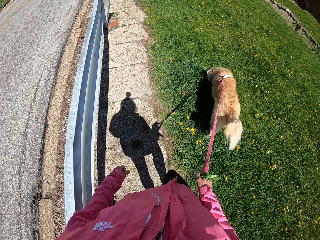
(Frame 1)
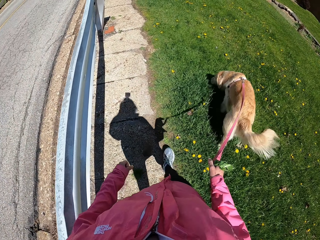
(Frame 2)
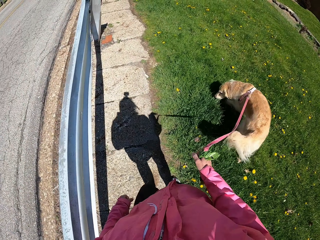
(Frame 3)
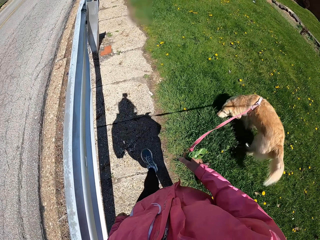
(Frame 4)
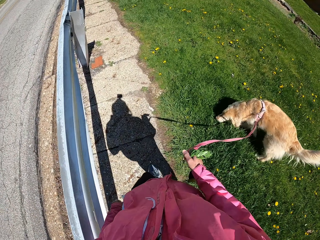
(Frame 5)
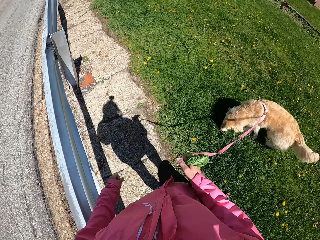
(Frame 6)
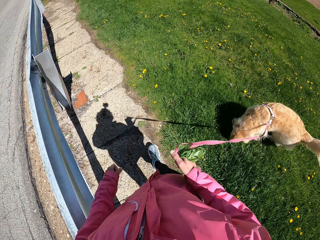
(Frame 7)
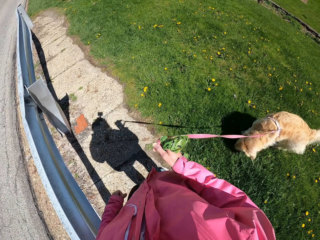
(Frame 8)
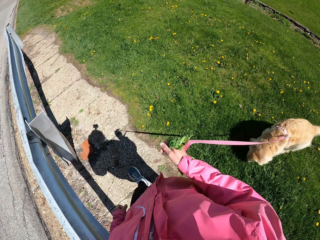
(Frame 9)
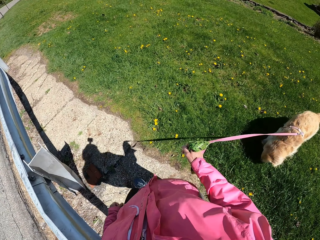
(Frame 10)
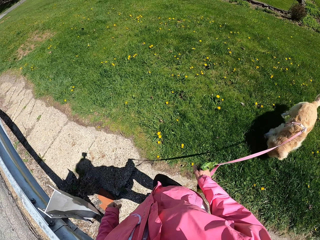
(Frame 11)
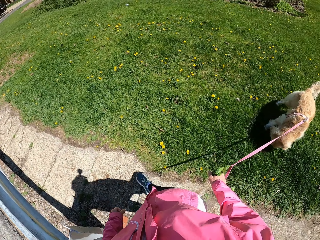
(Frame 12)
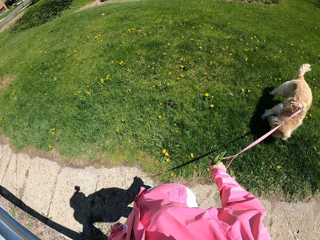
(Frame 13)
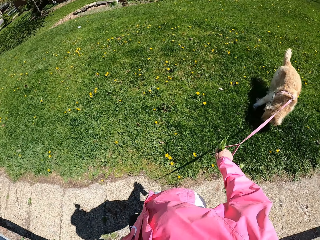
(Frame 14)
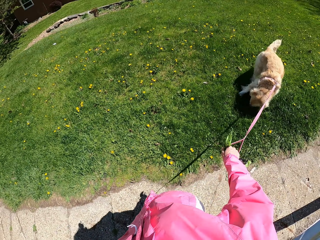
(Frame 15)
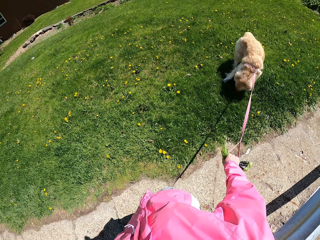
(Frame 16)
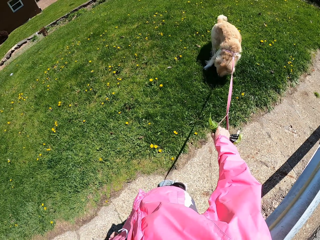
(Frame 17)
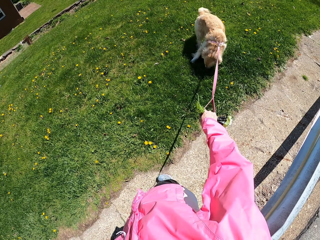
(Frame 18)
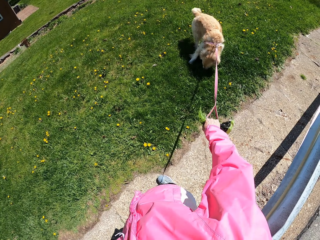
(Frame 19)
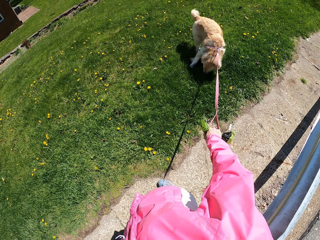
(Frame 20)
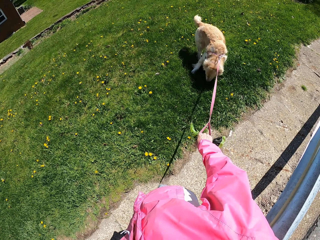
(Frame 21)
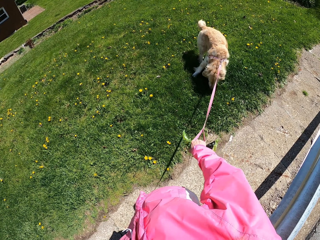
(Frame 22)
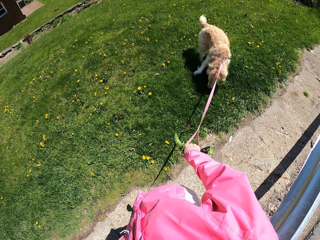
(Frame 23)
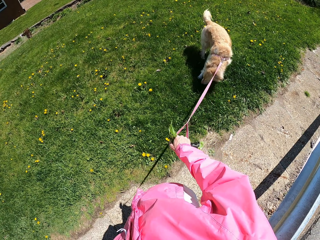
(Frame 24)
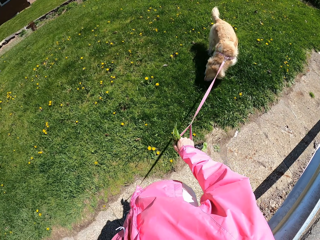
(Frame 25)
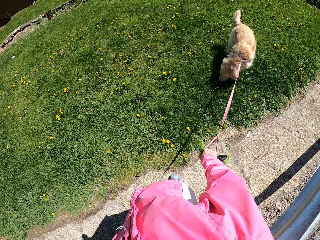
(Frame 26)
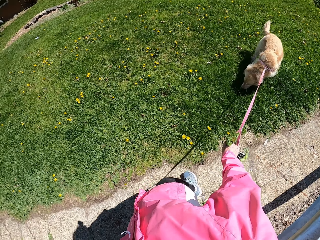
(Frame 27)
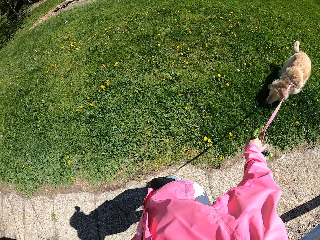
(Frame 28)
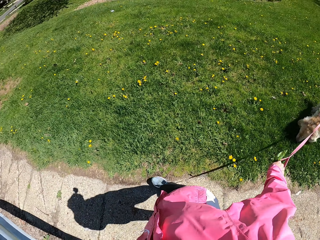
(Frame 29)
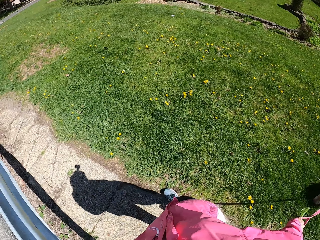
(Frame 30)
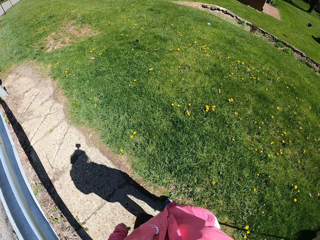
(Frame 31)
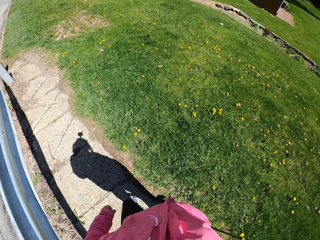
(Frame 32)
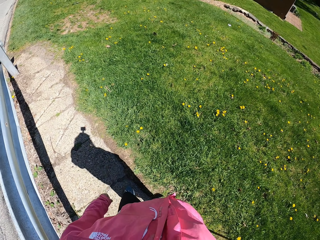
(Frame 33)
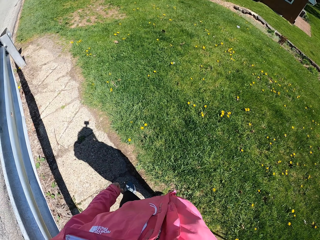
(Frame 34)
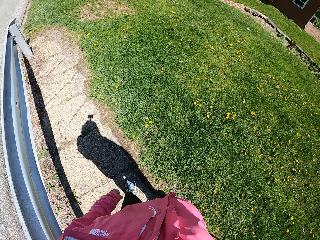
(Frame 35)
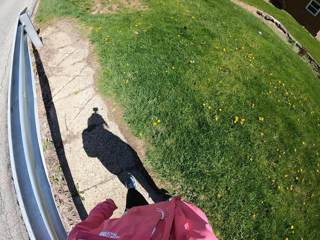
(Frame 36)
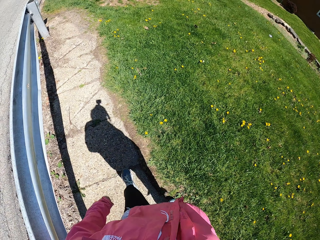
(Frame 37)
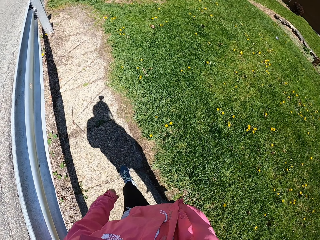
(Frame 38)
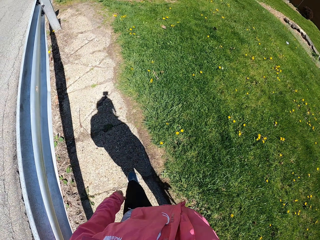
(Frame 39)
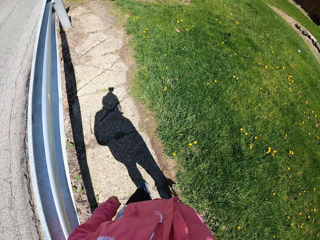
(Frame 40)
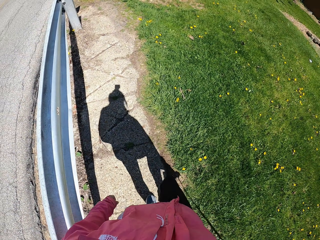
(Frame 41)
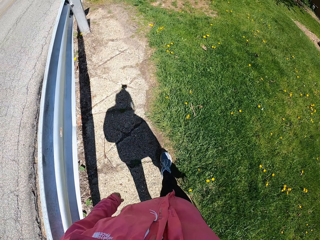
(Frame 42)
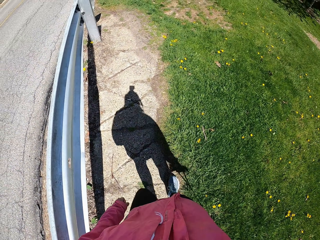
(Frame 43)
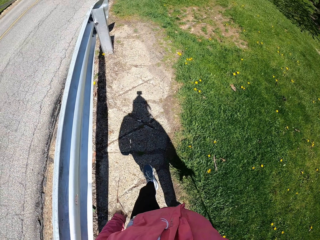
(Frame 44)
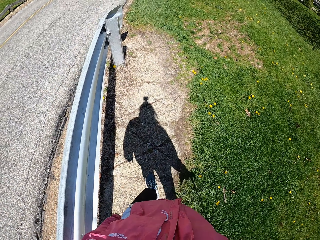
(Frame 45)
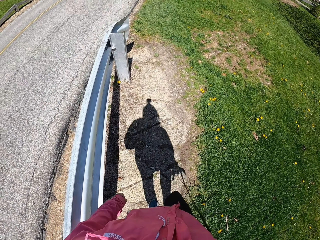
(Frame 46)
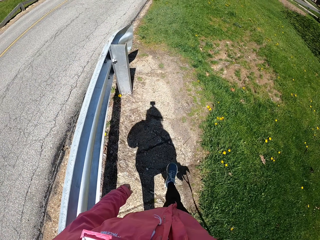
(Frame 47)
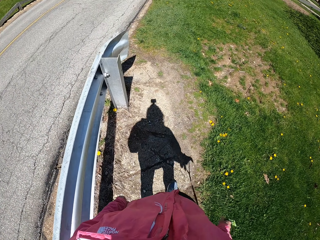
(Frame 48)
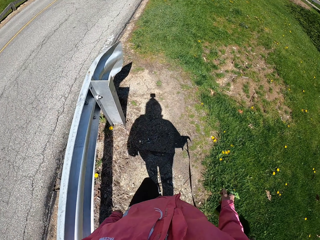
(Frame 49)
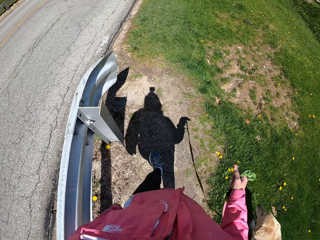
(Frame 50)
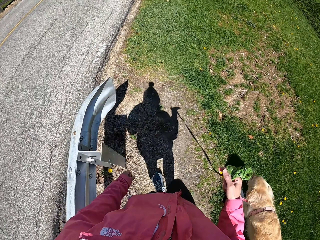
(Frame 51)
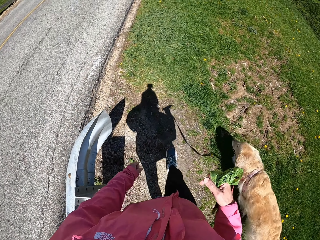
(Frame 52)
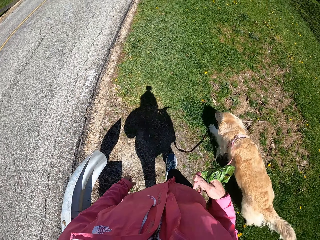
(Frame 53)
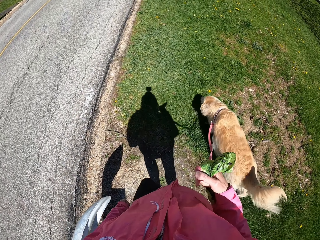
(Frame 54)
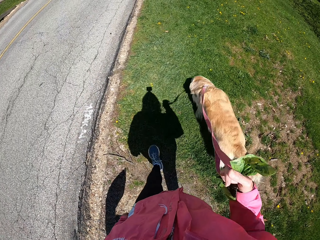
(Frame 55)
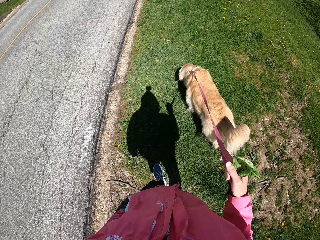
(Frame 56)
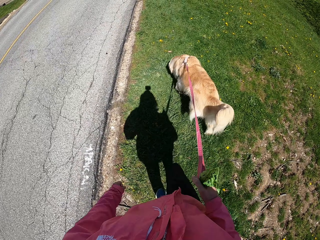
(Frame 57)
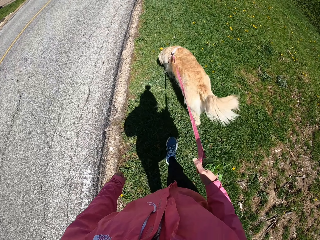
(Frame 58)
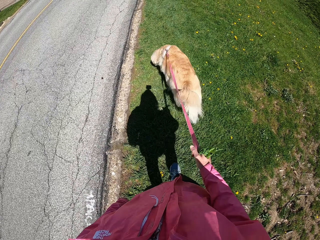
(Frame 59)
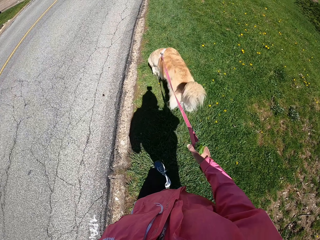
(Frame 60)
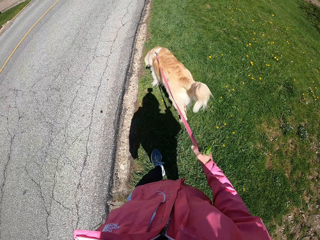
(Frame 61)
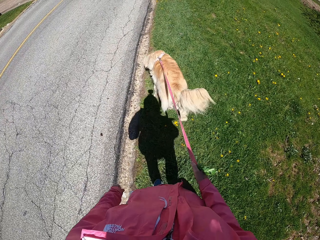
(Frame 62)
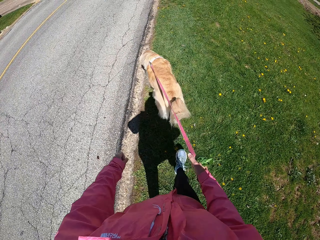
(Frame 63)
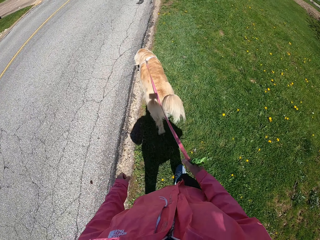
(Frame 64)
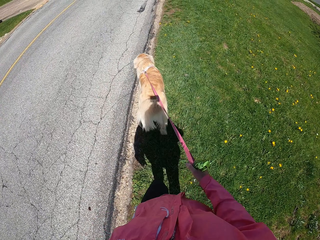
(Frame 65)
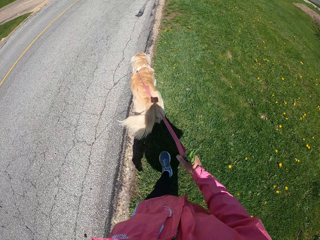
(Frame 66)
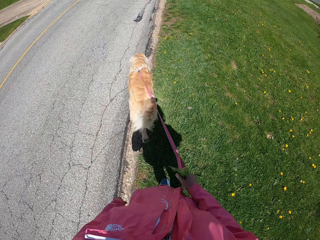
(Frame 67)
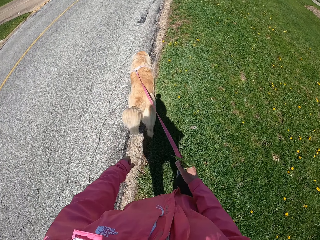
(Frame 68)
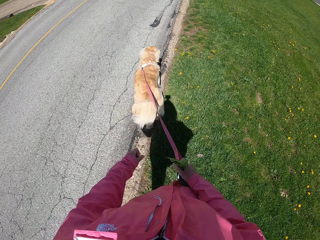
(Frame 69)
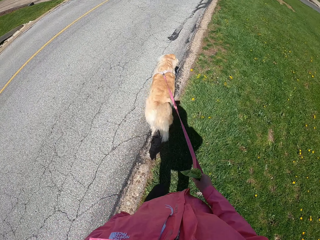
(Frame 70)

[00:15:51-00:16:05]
The camera wearer stops. They stand with the dog. They turn back. They pull the dog on their way. They walk. They walk on the grass.

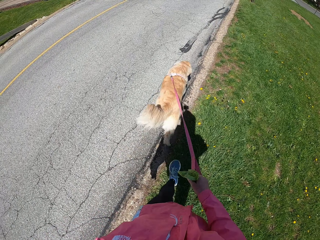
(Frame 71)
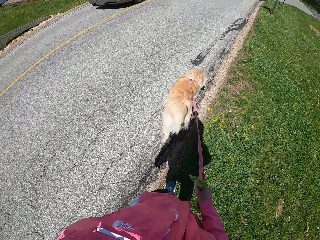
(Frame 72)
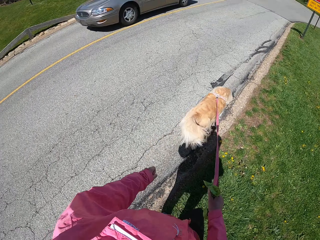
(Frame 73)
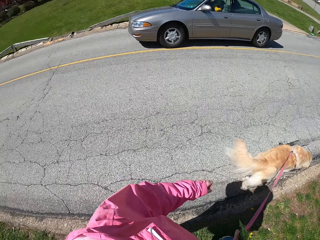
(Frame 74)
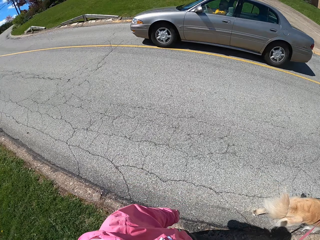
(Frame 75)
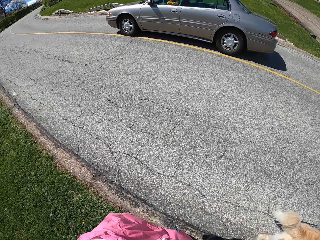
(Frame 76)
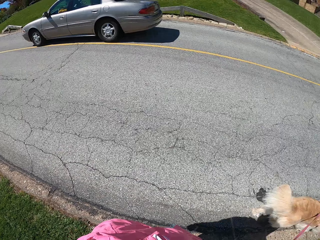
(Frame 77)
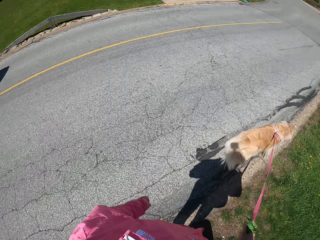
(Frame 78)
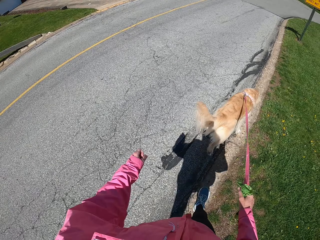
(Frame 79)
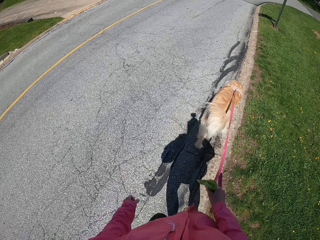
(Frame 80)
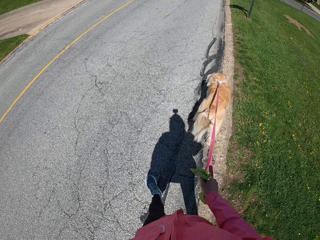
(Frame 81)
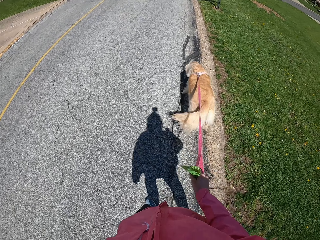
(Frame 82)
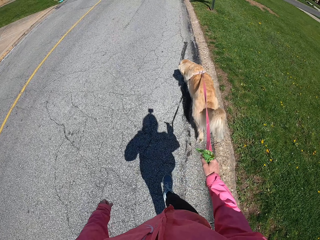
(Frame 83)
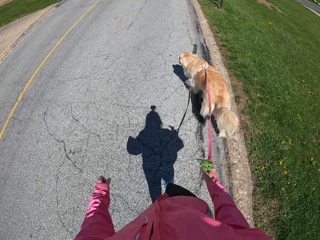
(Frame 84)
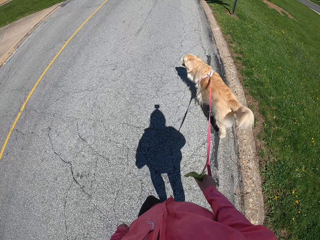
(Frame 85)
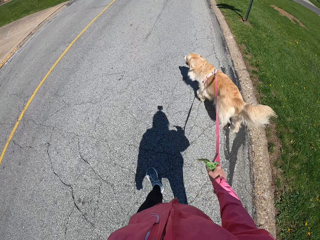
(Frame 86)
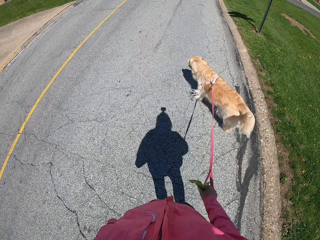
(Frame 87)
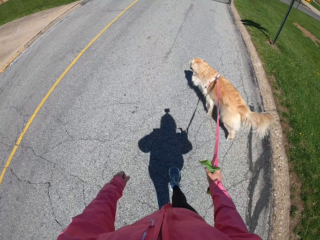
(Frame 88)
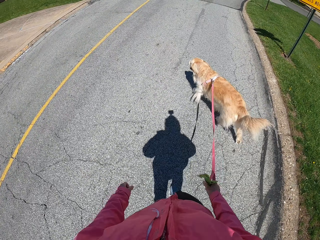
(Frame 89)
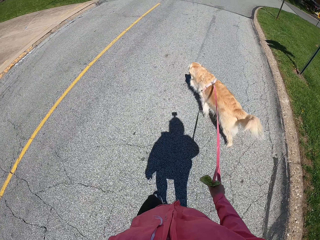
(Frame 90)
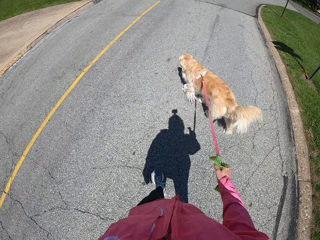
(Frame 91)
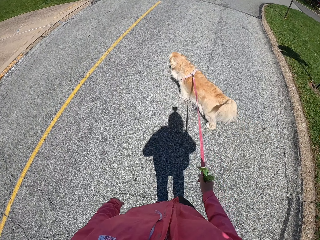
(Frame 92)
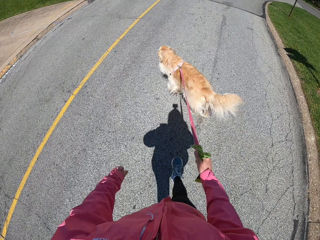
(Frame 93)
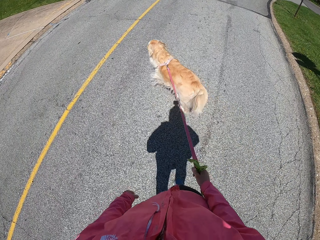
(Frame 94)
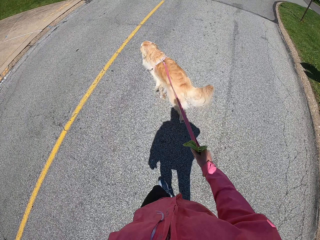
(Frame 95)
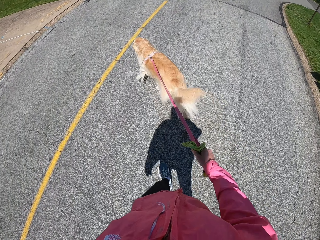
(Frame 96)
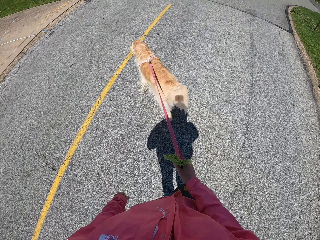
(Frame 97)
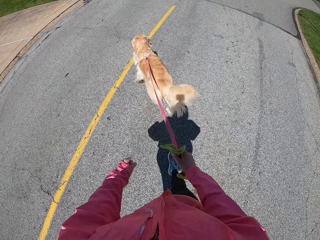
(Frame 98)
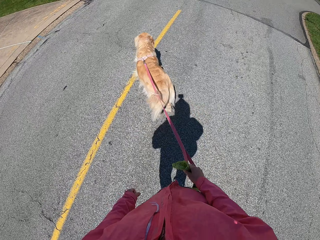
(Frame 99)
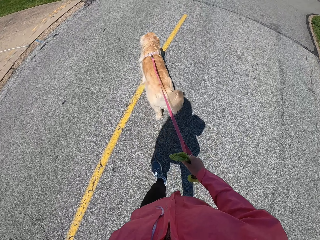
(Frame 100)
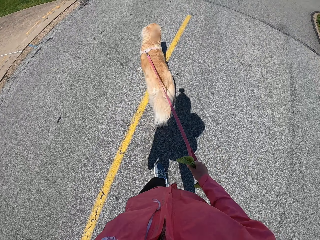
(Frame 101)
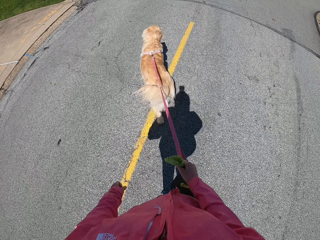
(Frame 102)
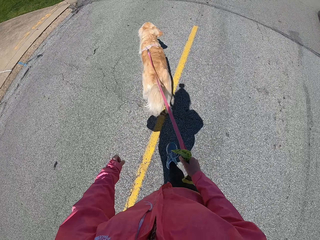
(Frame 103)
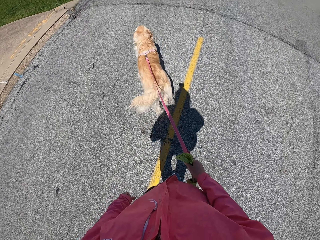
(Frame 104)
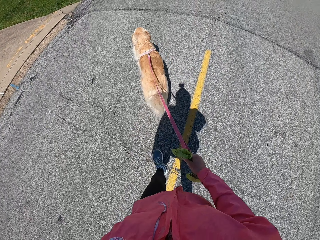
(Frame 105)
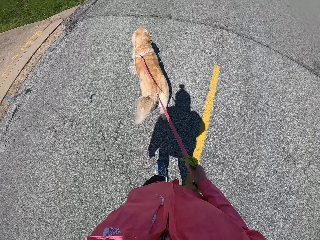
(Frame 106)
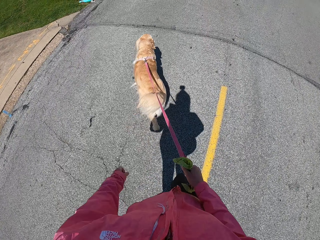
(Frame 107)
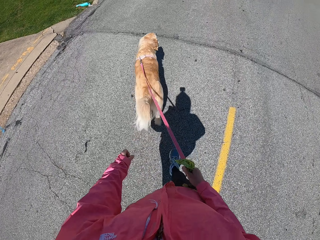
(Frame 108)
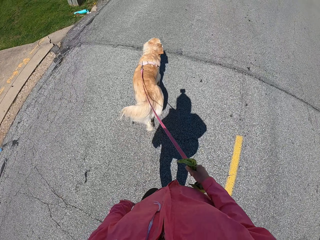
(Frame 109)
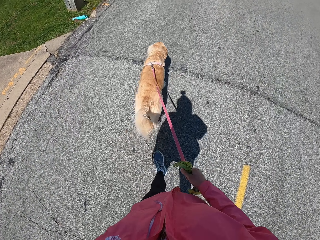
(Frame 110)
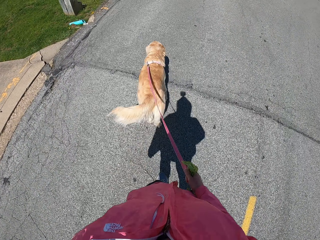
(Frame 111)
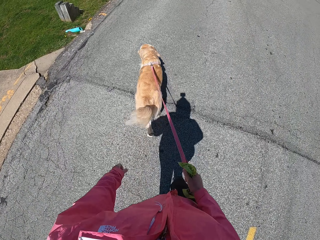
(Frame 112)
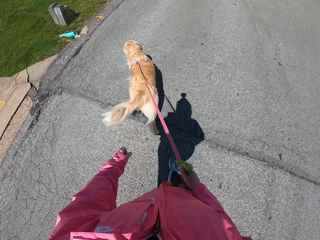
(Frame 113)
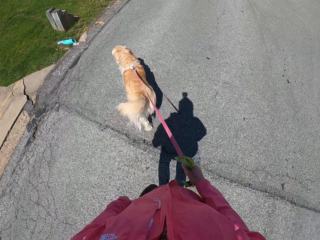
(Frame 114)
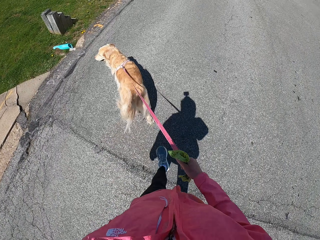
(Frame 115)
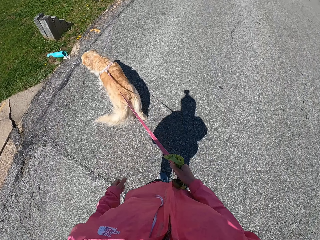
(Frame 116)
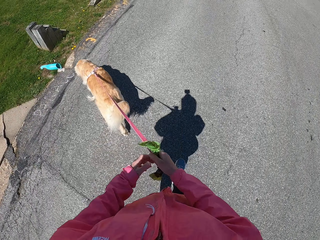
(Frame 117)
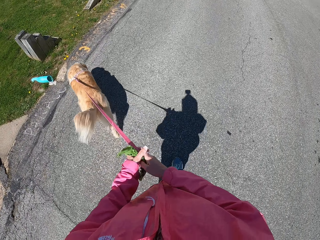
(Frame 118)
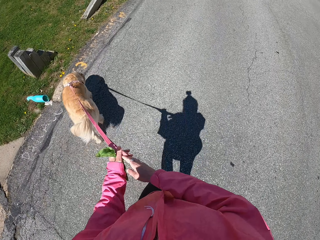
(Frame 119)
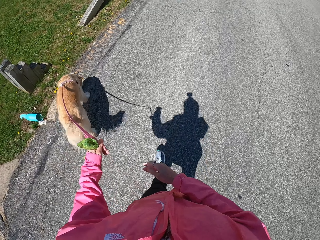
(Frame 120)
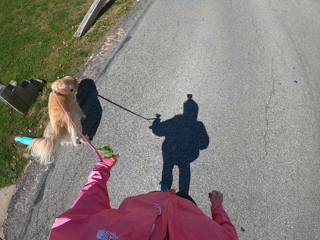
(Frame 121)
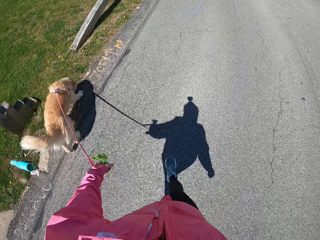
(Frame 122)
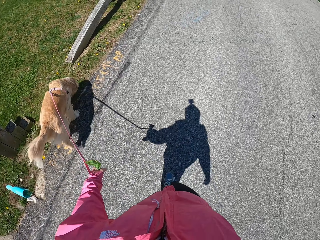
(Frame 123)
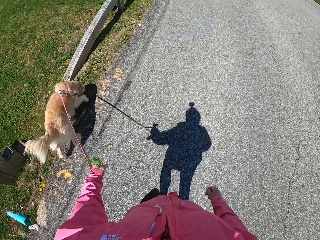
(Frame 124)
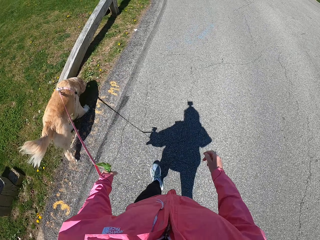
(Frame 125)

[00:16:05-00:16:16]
The camera wearer looks around. They walk the dog on the road. They cross the road. They shift the dog thread to the left hand on their way.
